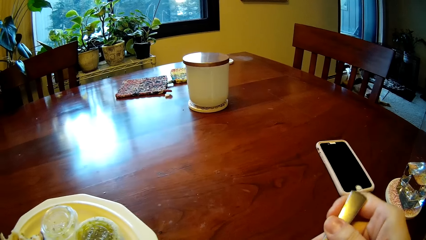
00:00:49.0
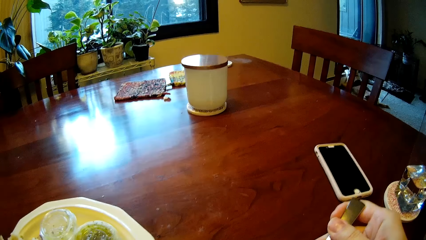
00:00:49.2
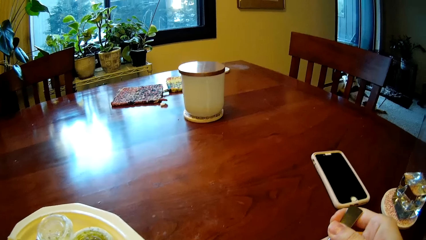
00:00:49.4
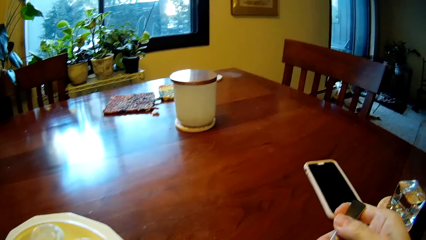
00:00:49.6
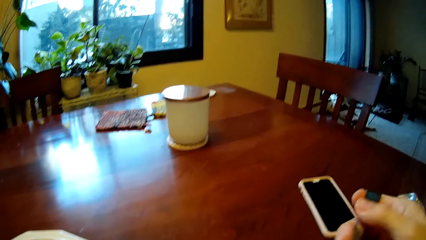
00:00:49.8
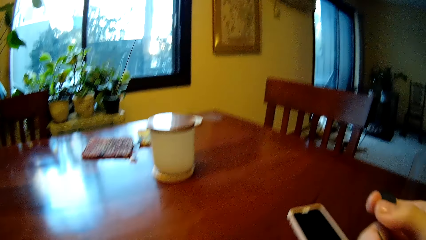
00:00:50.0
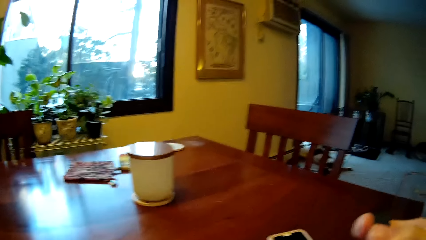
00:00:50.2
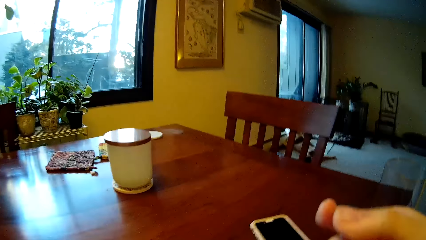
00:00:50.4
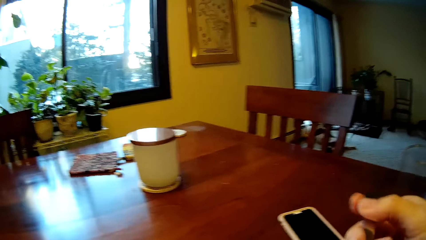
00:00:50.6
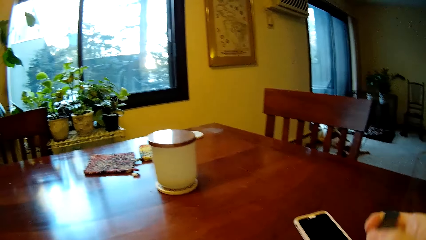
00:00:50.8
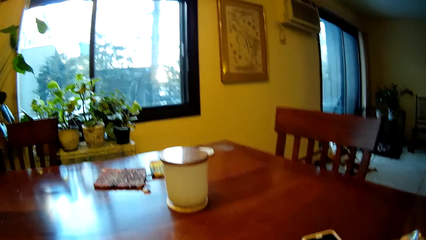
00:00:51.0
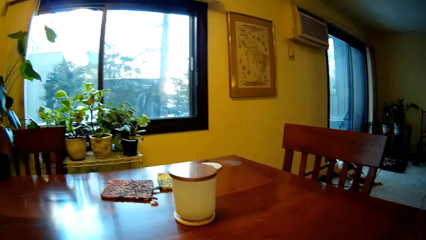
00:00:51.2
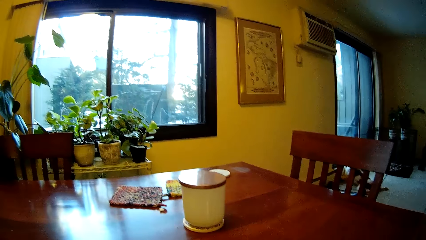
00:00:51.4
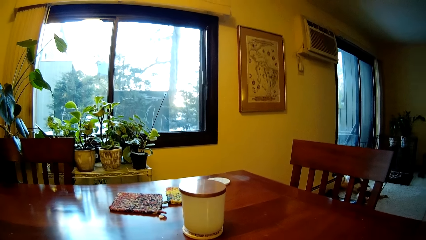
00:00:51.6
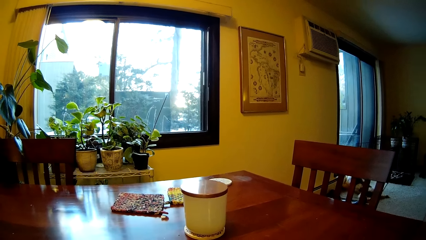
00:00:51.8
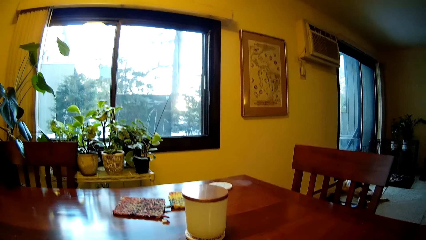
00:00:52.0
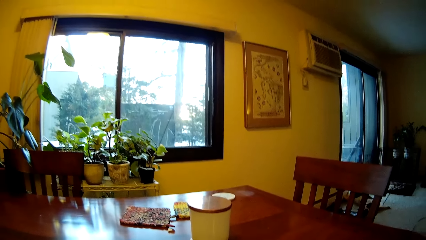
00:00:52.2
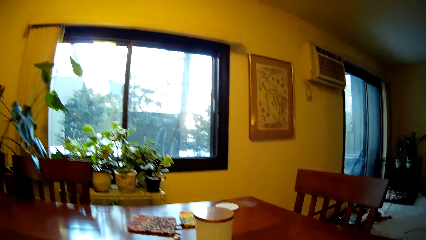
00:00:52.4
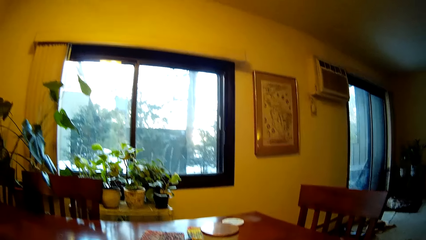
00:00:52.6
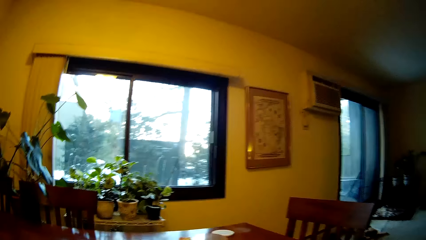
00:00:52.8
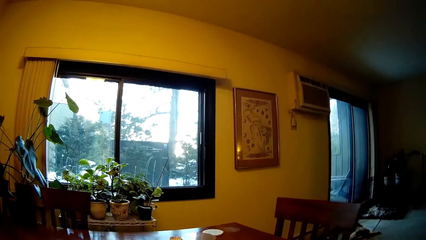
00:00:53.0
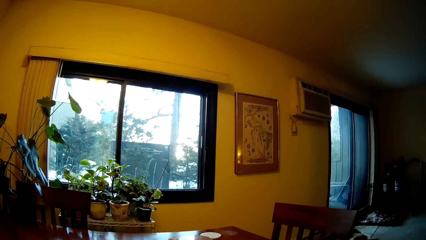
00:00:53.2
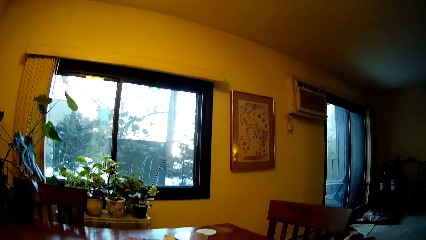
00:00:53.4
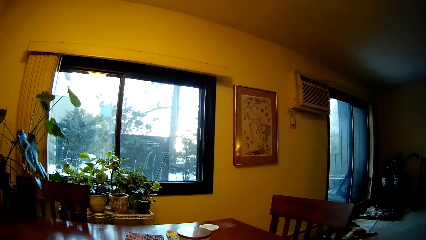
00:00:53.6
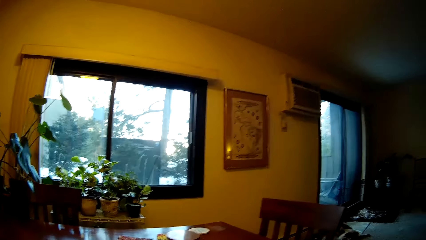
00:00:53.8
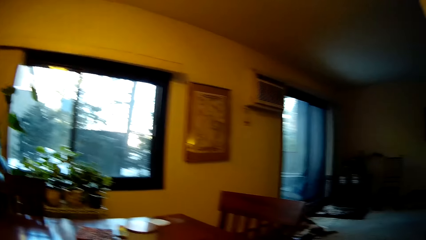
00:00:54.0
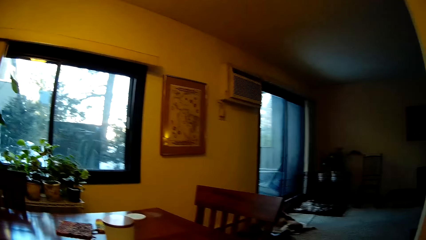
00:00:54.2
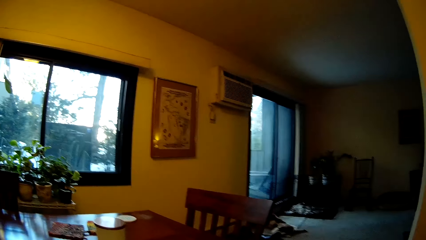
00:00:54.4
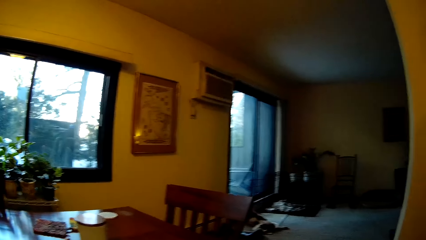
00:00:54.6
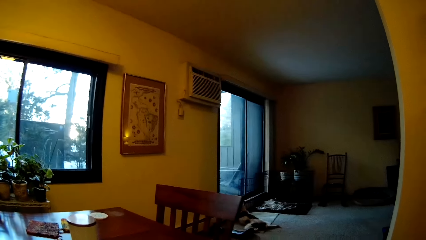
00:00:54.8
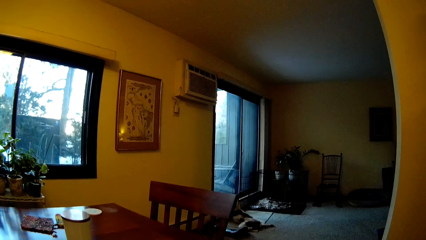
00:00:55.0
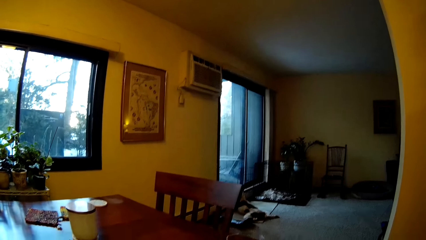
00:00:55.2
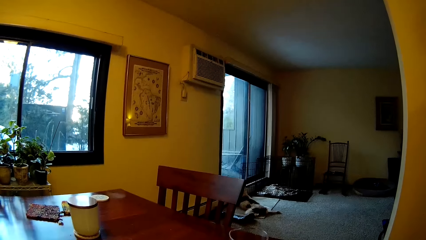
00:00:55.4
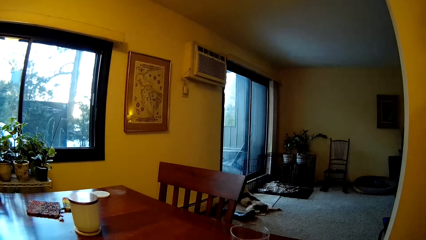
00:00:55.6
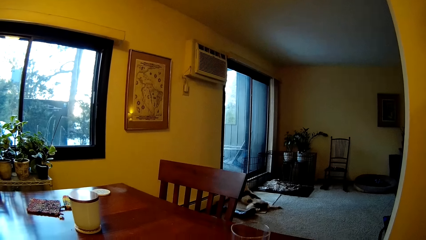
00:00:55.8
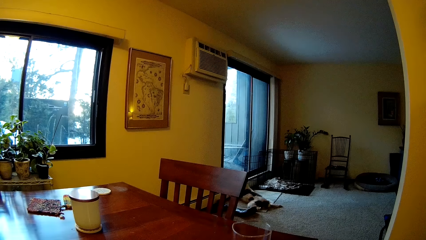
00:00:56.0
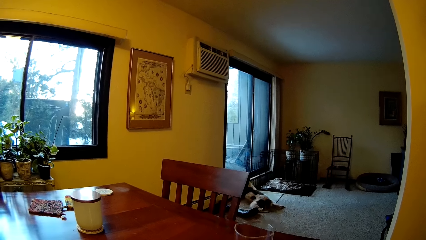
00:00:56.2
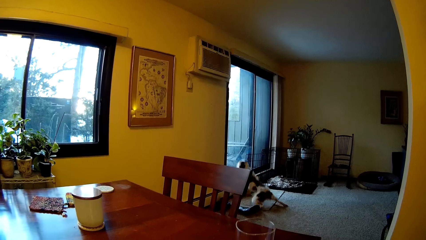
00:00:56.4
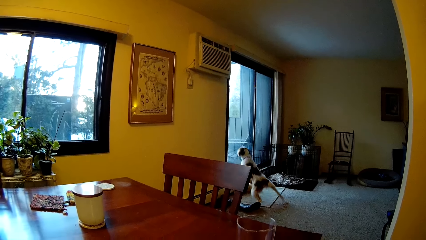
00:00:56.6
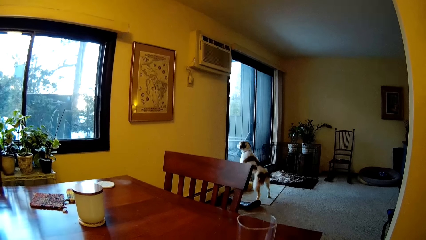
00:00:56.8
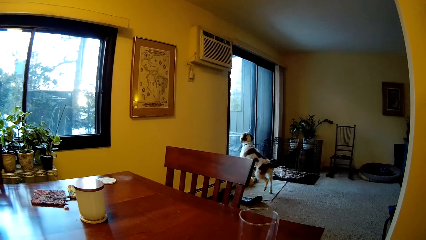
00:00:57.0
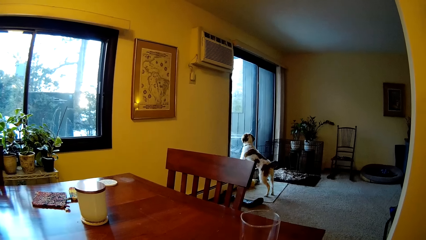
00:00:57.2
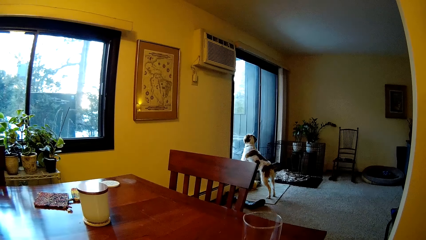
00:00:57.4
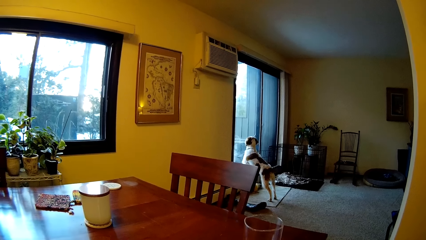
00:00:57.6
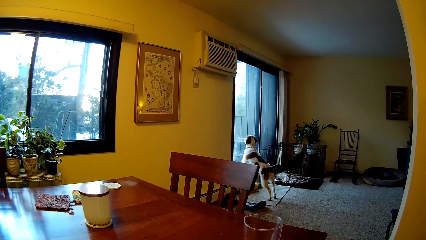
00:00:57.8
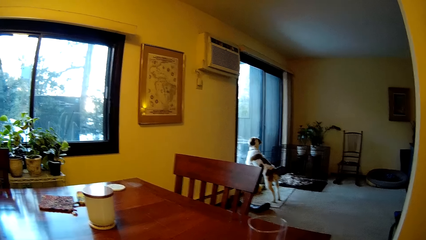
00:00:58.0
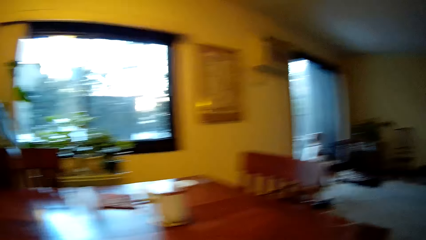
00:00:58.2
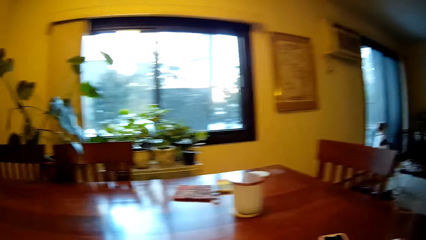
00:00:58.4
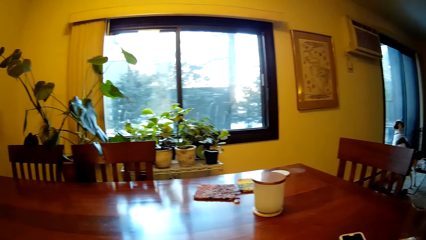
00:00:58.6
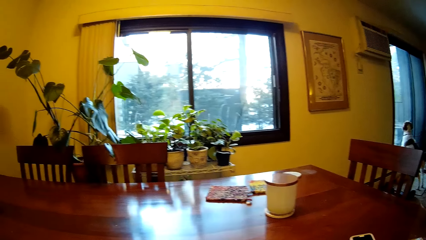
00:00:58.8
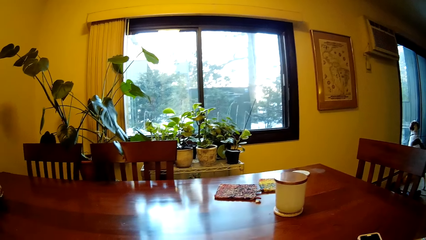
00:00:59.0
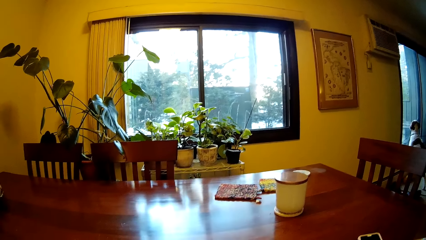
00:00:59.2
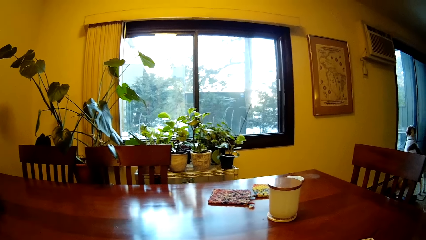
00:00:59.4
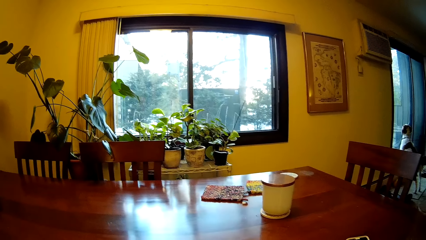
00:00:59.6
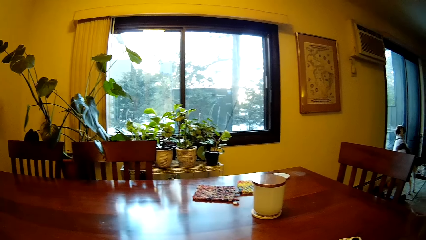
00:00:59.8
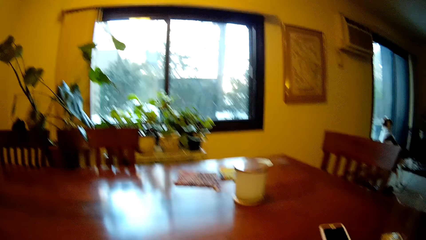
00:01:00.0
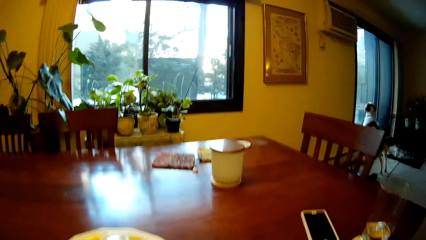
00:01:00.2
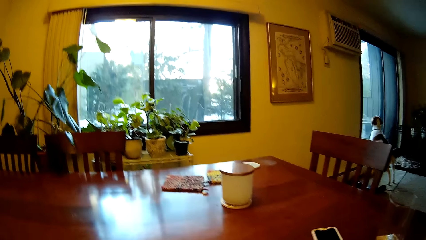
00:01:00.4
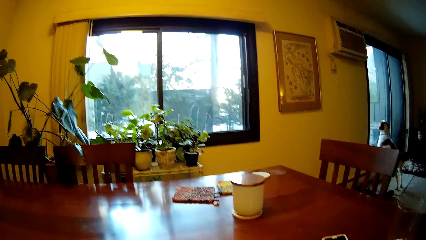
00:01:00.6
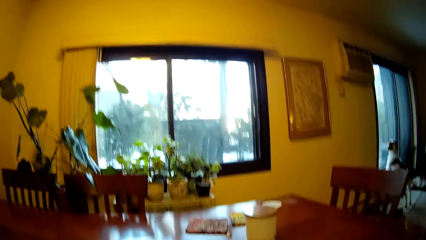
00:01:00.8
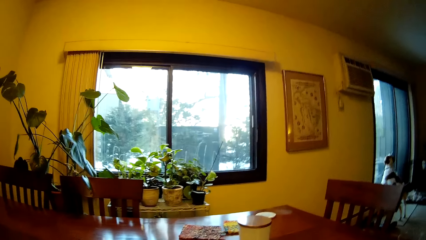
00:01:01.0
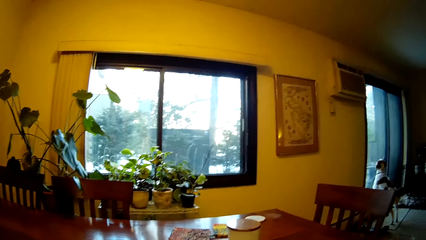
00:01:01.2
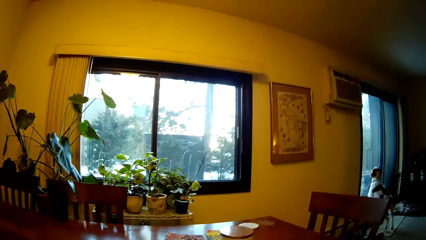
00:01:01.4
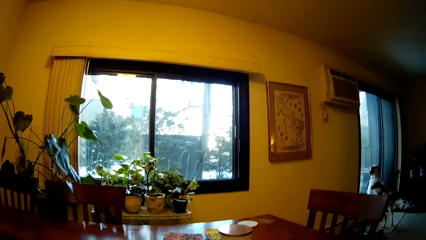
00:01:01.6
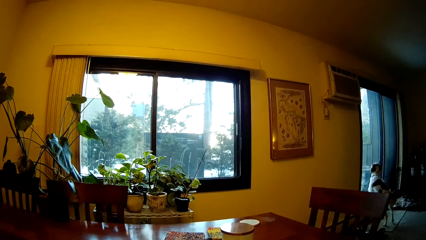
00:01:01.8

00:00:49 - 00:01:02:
The camera wearer uses a fork. The dog leans on the glass door.

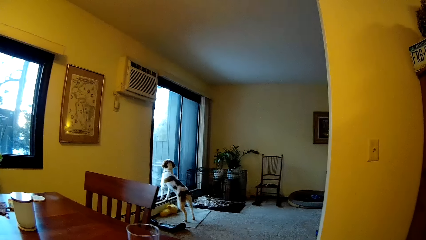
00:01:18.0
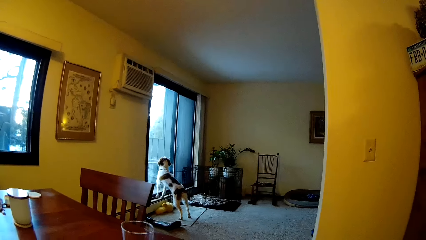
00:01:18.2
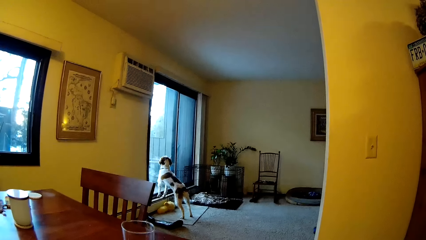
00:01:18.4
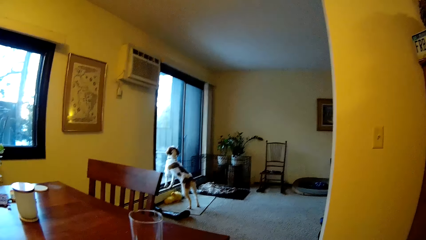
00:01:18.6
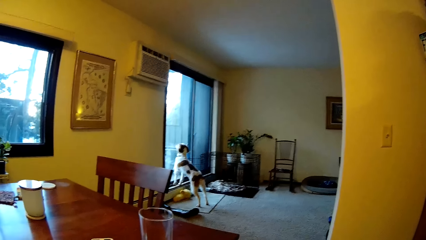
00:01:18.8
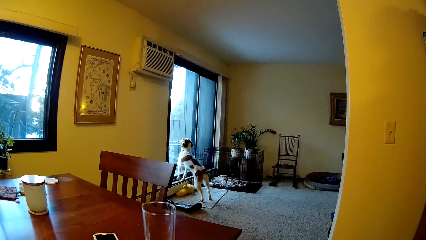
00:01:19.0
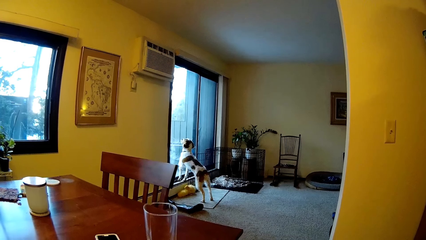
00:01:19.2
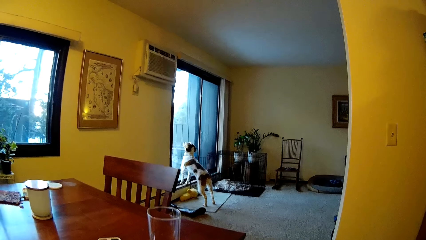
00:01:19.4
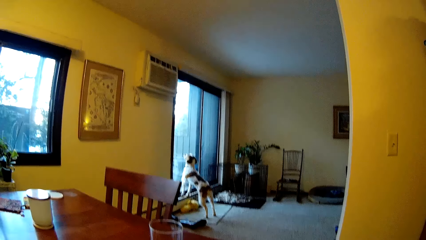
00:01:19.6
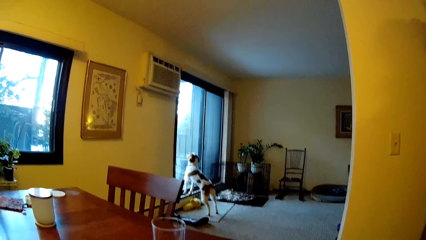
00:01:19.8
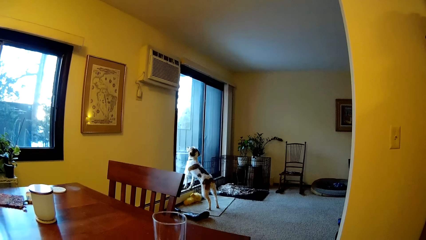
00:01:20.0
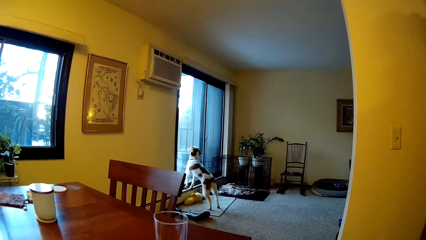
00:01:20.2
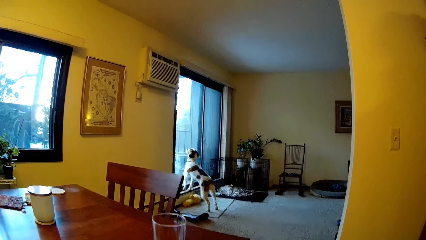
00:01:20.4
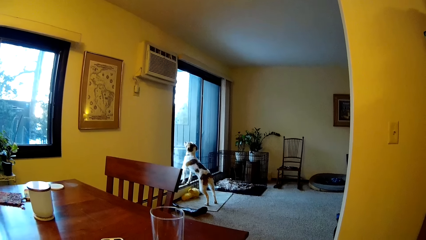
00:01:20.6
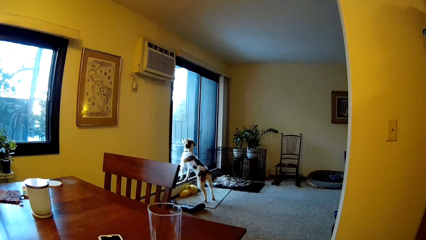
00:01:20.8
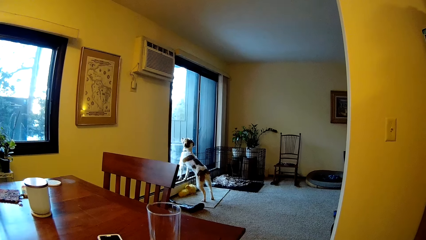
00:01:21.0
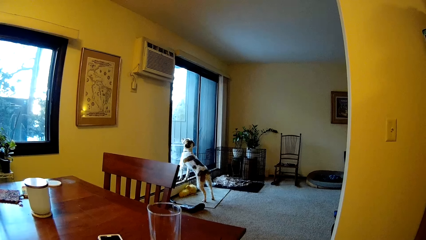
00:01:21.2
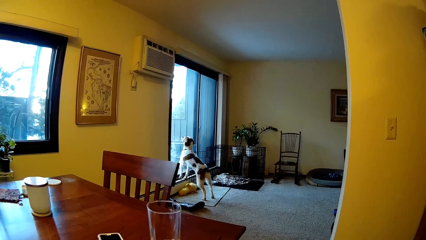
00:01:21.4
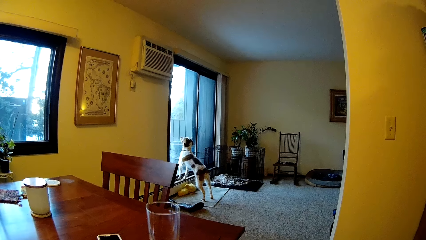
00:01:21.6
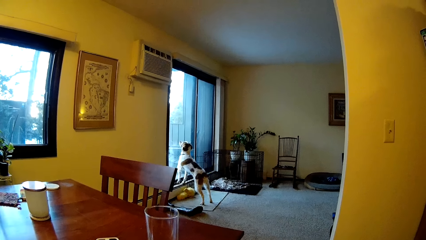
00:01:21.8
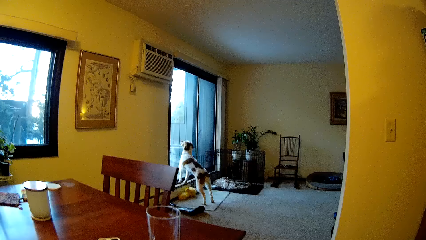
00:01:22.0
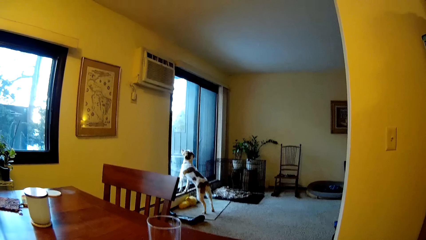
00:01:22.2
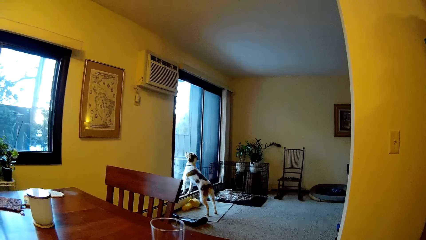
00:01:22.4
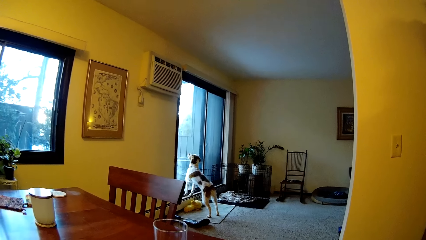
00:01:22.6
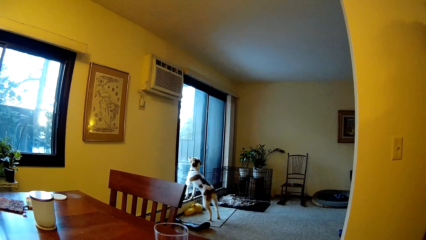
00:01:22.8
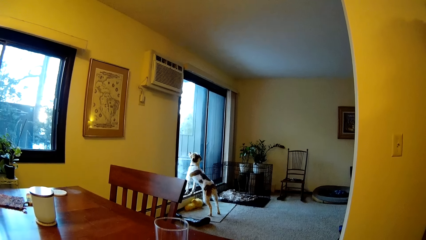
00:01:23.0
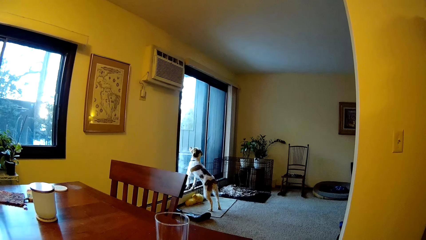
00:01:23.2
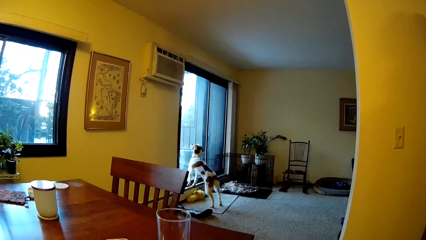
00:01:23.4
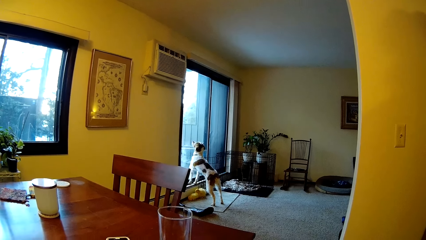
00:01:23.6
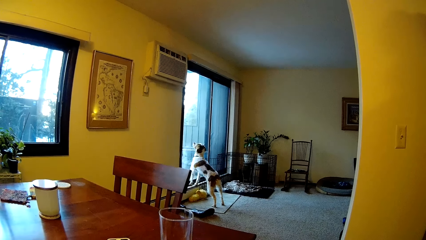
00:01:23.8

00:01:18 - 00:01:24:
The camera wearer looks around.
